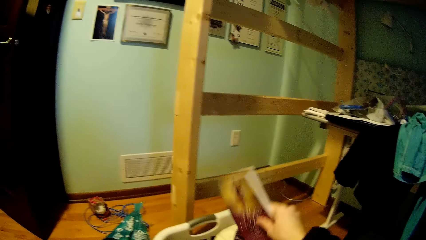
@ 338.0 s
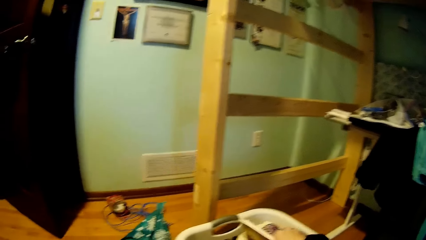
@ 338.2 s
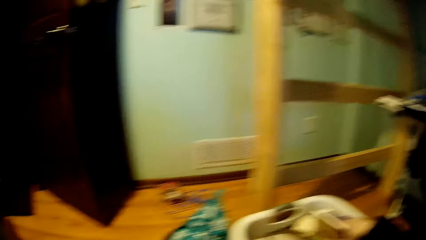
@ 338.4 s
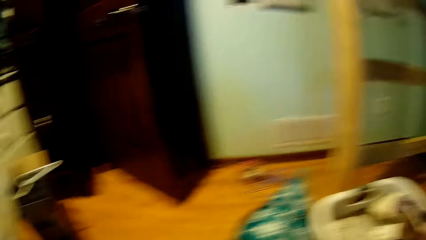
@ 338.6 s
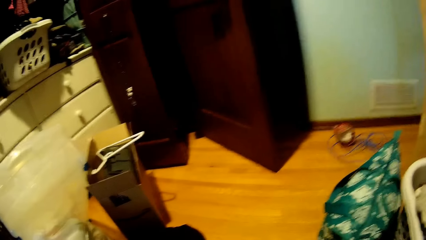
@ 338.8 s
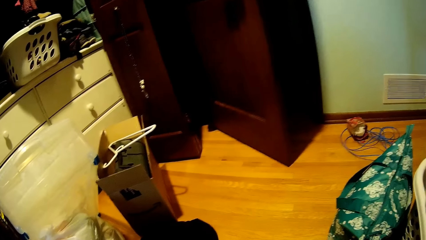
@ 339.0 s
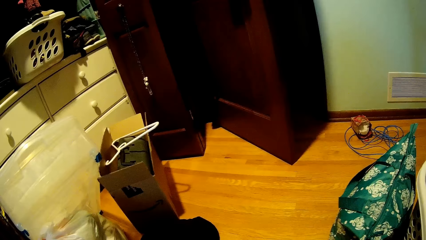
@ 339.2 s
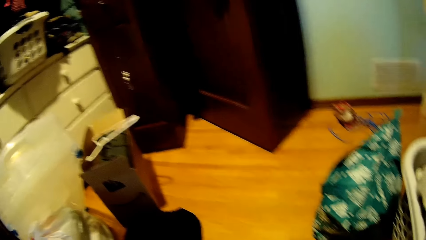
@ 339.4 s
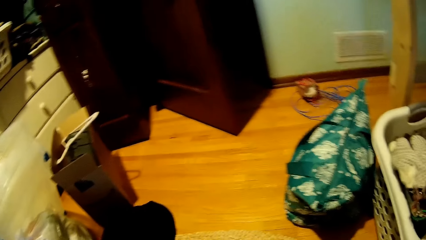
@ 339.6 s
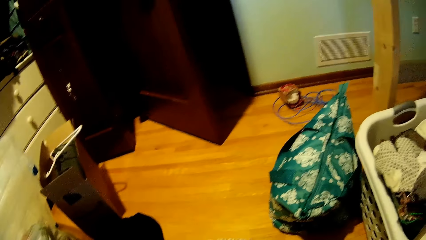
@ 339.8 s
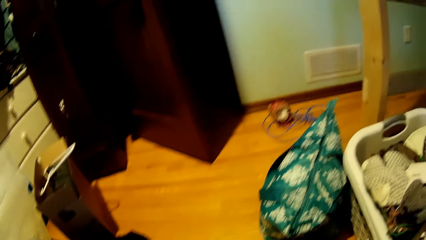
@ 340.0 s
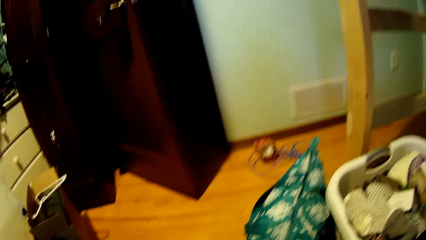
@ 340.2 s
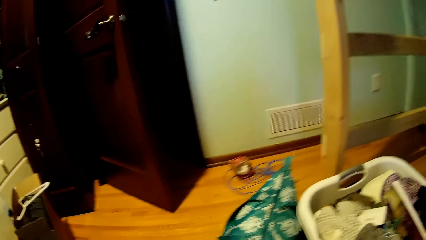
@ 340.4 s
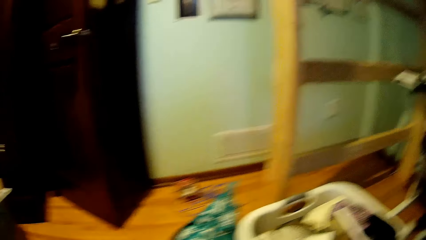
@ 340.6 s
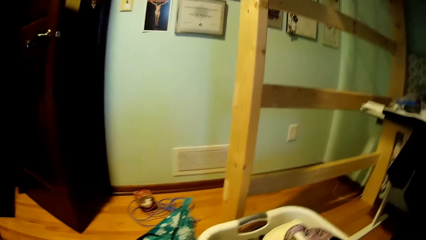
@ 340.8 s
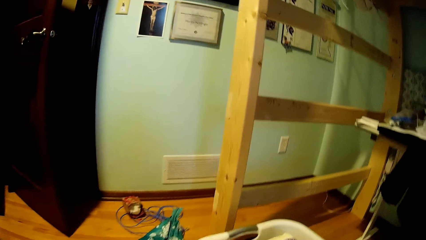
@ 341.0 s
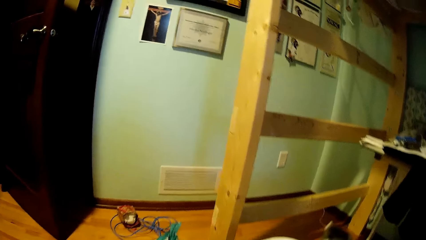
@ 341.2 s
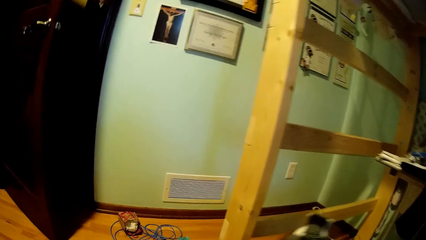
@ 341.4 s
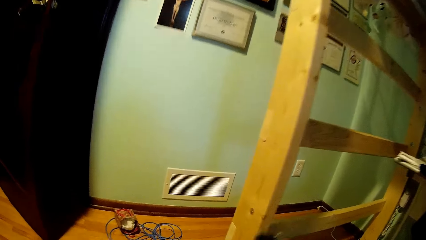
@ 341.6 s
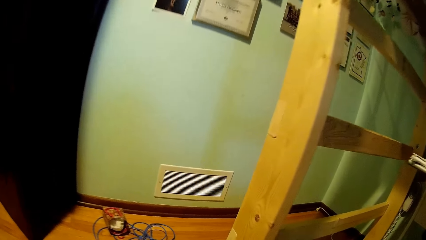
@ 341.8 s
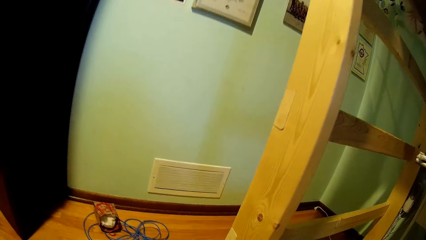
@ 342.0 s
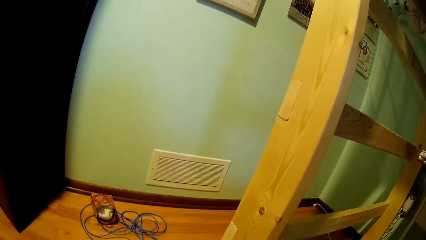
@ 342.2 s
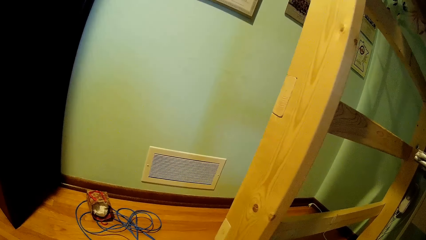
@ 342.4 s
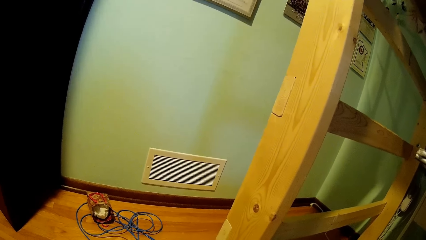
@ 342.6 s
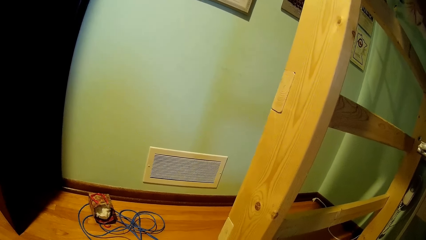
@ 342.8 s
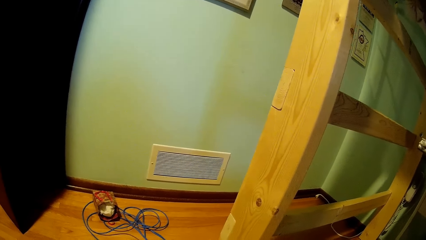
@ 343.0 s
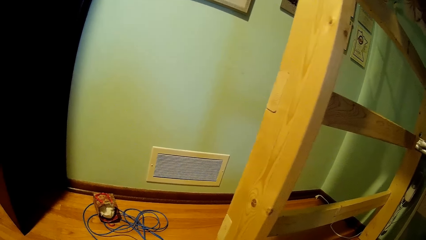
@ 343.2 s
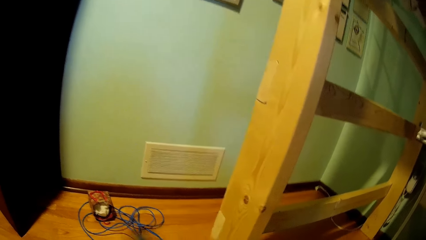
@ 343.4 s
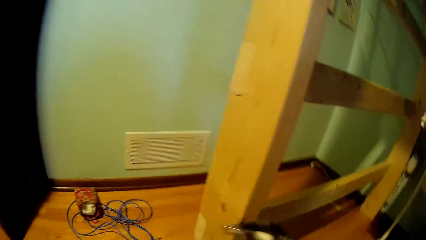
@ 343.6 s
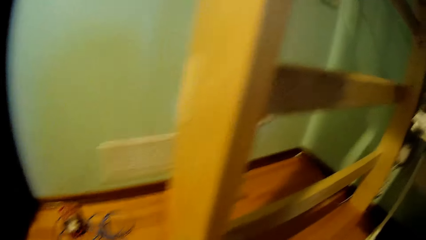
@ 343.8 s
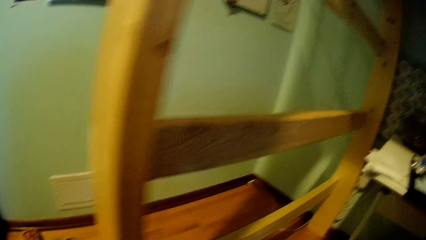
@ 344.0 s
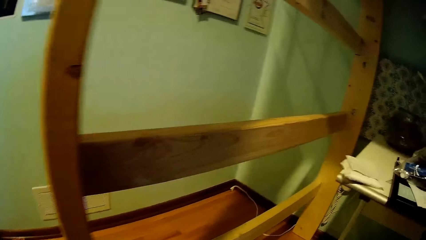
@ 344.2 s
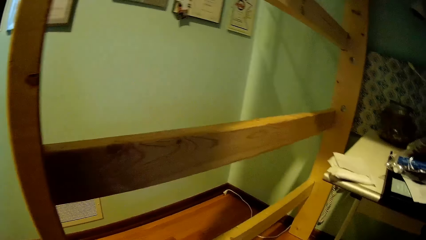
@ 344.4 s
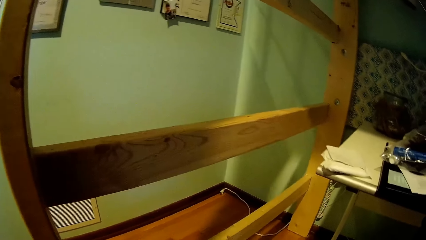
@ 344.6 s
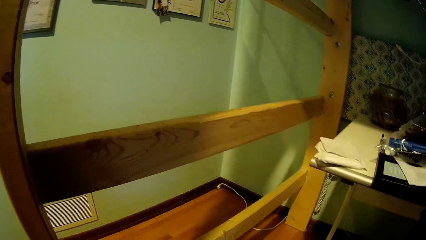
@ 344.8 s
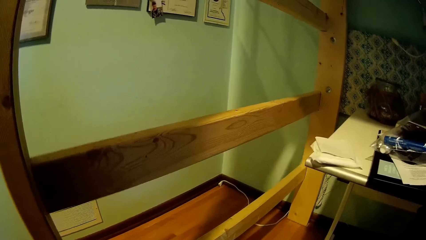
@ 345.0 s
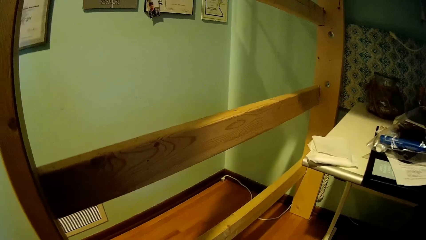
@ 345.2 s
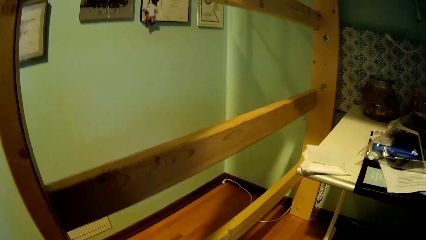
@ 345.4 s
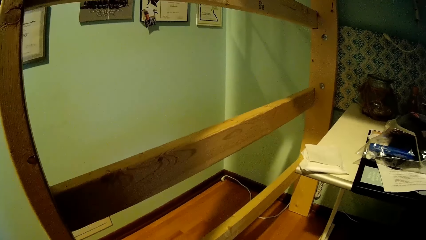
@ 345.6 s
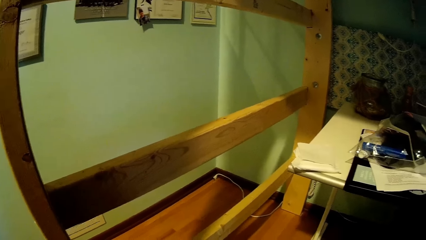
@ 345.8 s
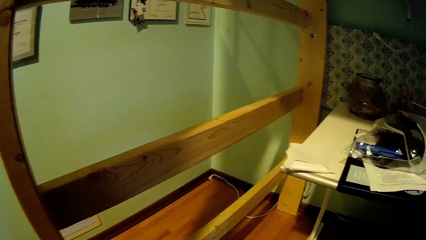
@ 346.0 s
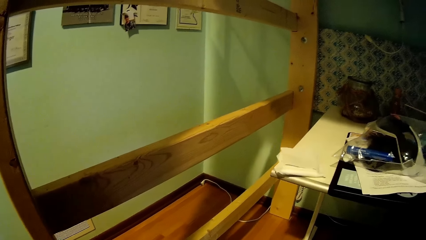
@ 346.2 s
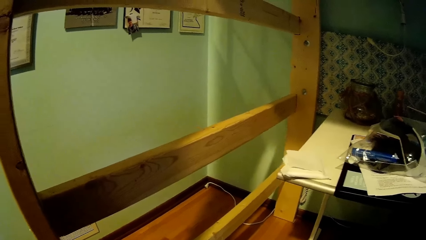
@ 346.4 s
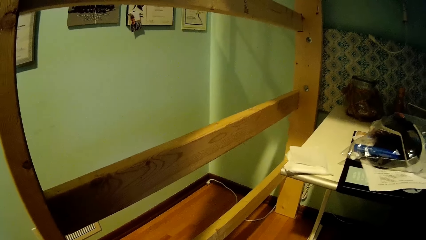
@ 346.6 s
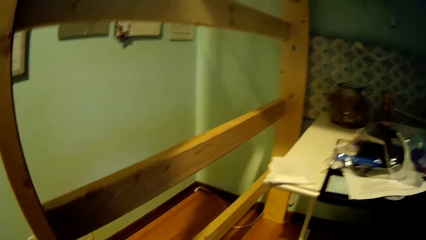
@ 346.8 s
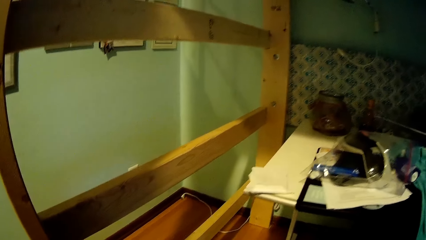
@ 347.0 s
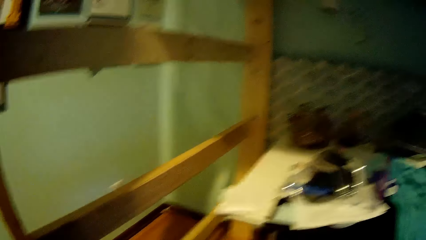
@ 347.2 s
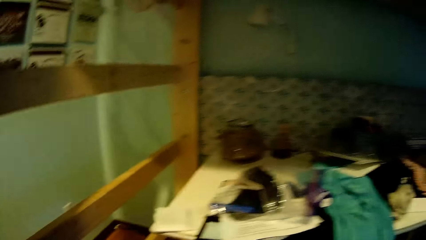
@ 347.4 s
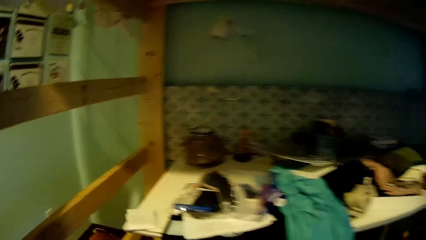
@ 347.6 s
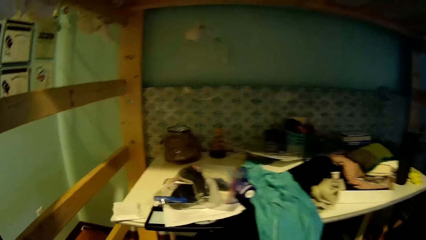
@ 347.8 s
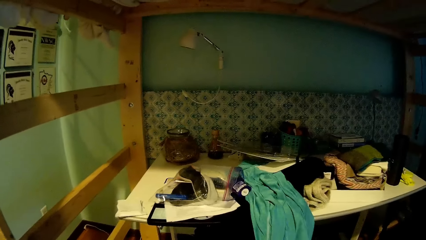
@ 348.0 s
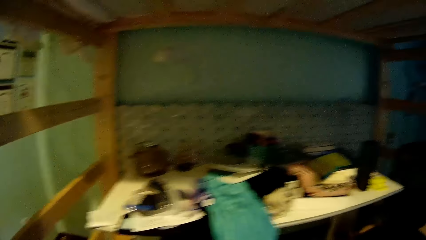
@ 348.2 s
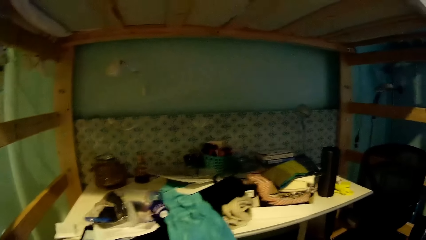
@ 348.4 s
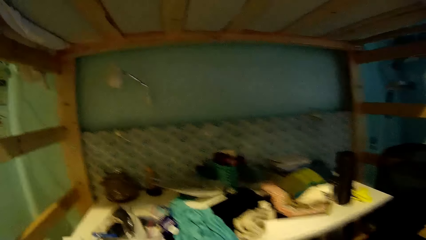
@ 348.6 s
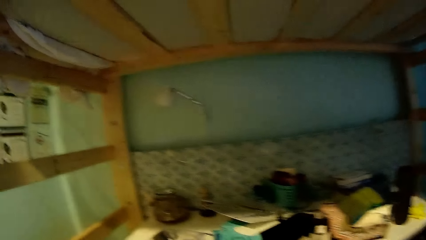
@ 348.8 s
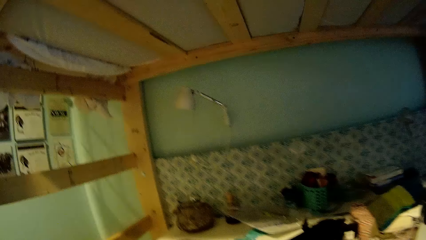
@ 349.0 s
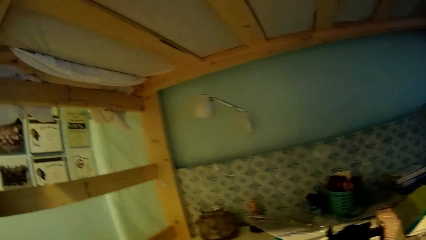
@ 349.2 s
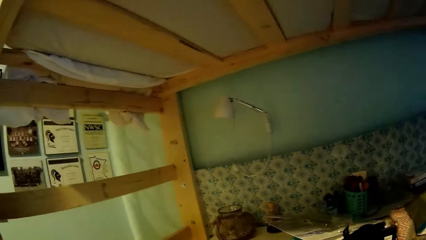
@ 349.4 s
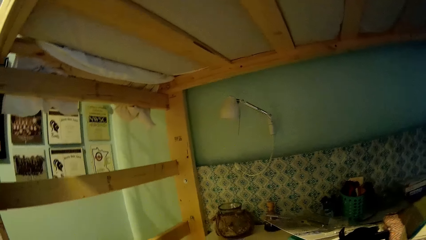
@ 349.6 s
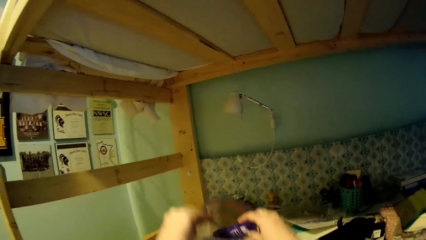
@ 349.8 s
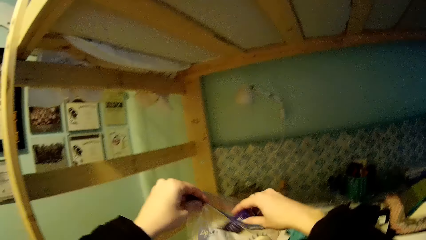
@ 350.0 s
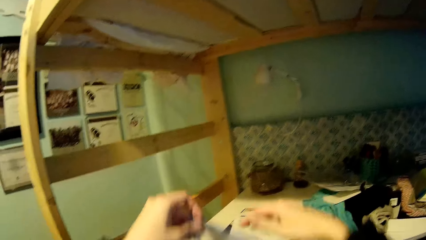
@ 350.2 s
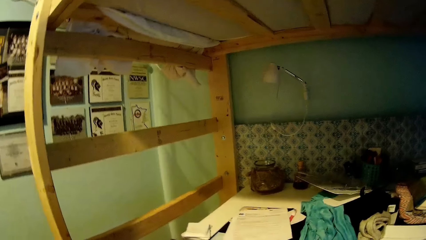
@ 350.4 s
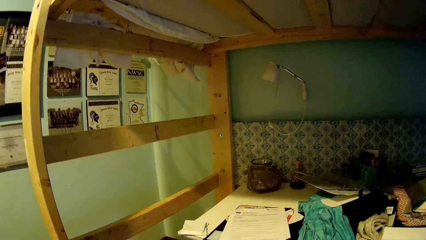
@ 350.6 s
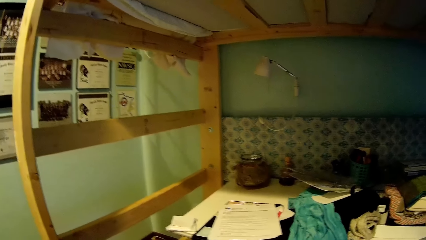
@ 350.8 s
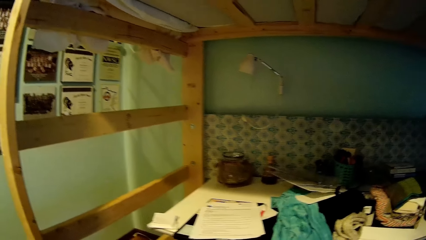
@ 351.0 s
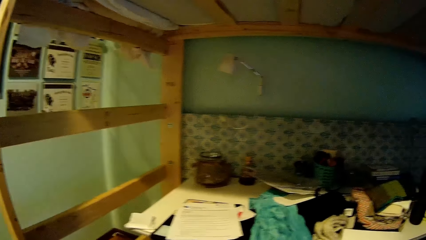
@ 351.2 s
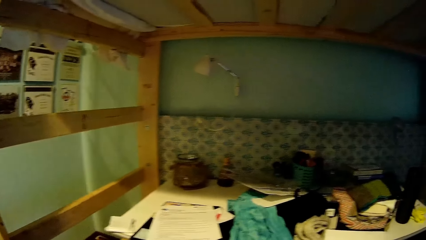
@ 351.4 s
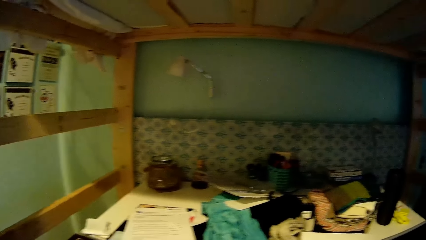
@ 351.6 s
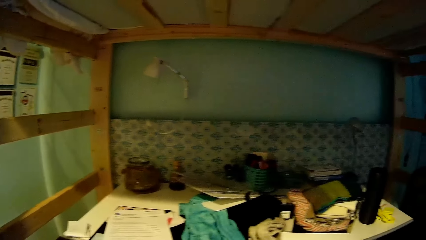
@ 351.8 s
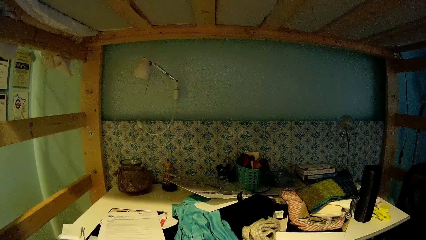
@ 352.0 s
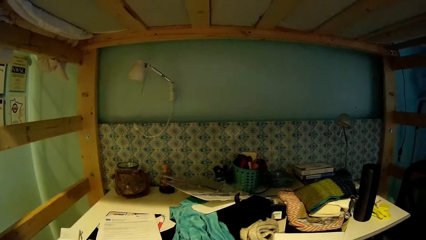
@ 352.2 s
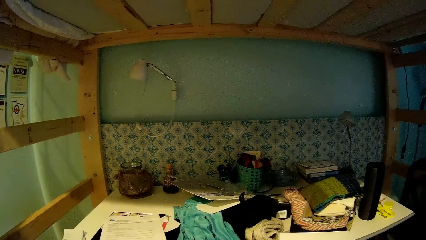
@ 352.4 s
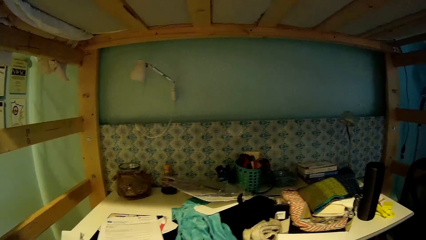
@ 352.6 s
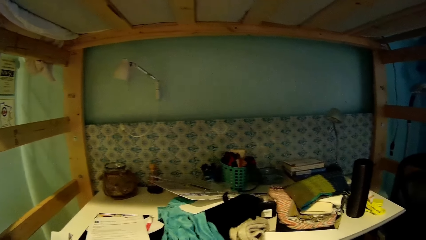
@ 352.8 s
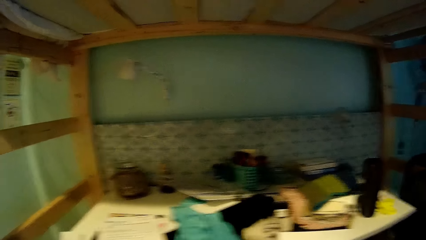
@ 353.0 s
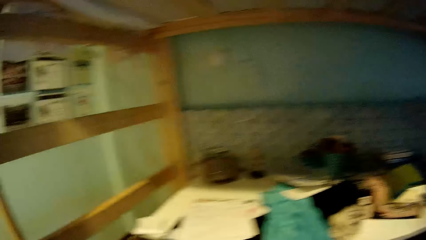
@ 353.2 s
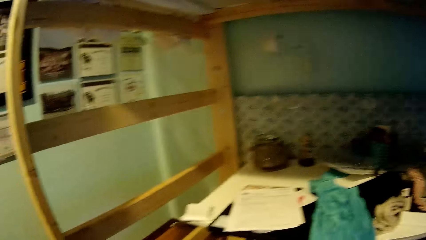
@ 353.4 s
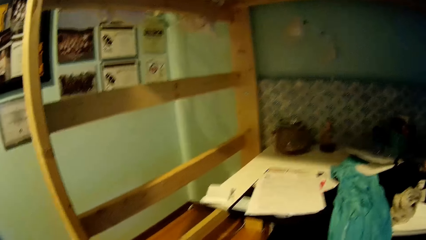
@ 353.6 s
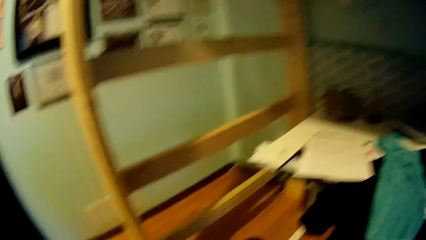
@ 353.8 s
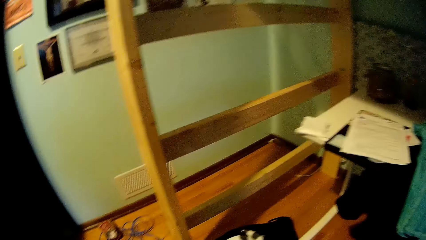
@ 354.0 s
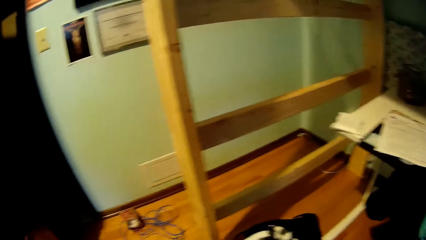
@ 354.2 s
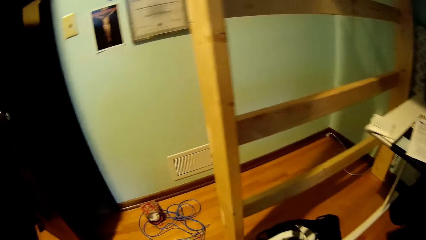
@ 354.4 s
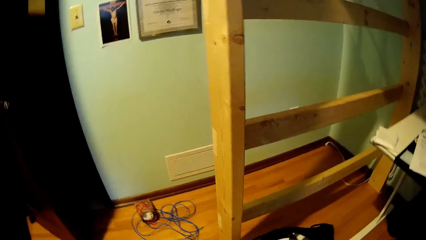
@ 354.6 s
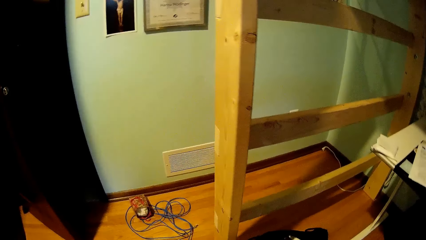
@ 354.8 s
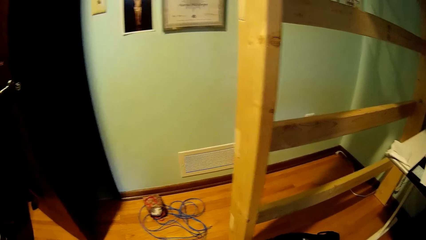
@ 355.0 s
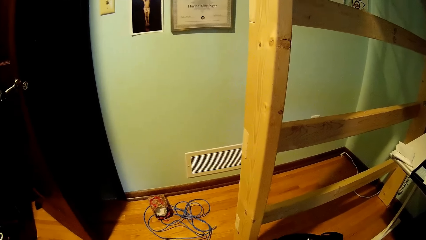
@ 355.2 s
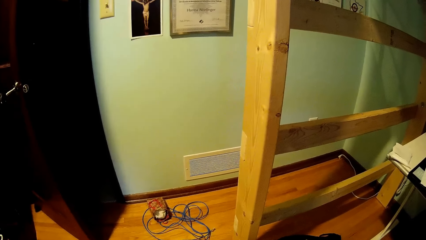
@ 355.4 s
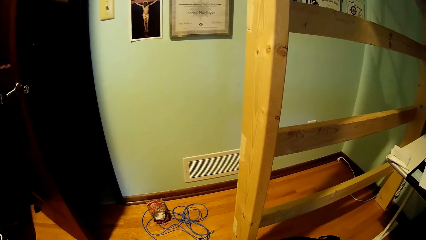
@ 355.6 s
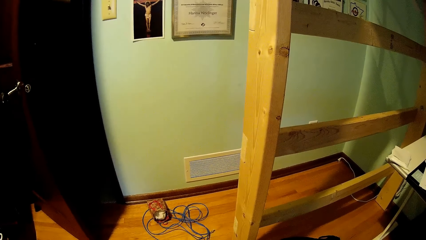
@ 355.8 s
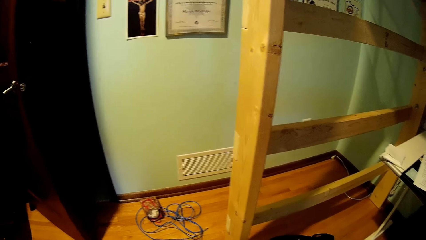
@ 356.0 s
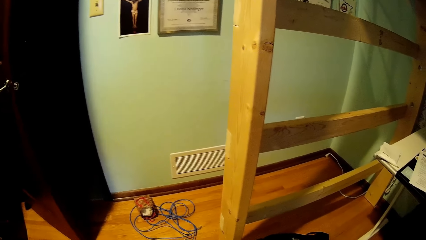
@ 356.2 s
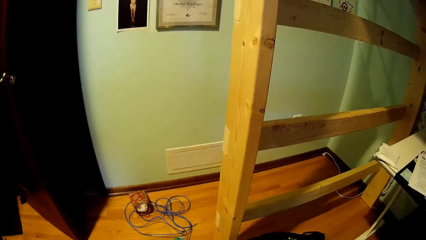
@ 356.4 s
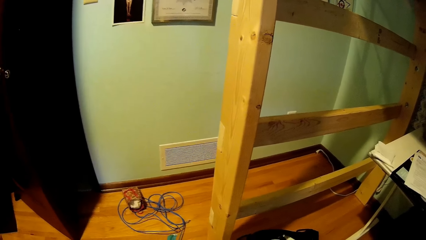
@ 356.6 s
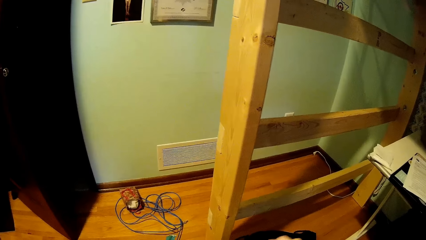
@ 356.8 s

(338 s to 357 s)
The camera wearer puts a book in the bucket. They look around. They move the hands. They put clothes in the bucket. They look around. They walk around. They pick a plastic bag from the table. They look around.
